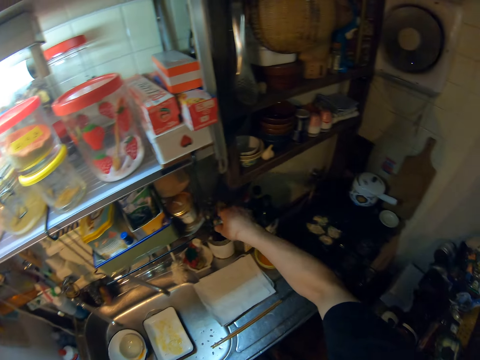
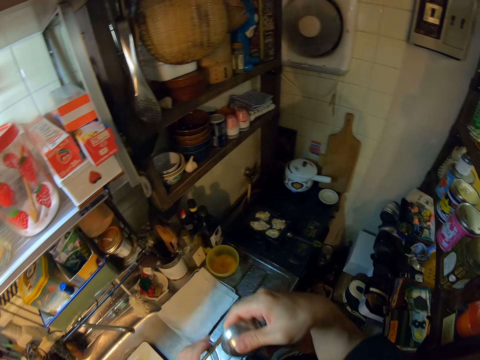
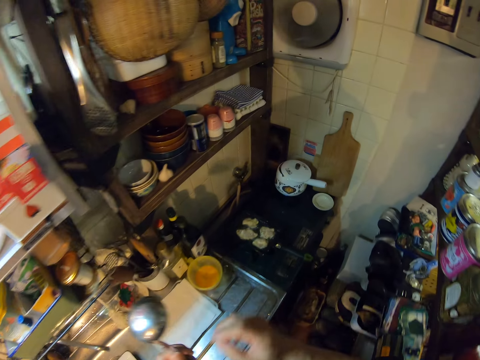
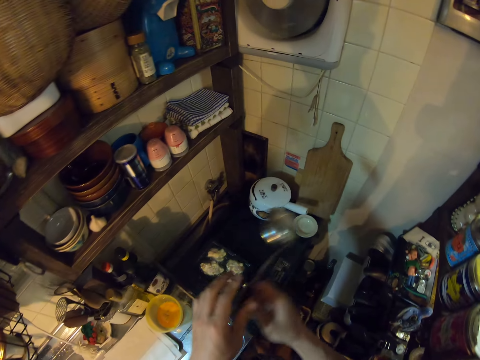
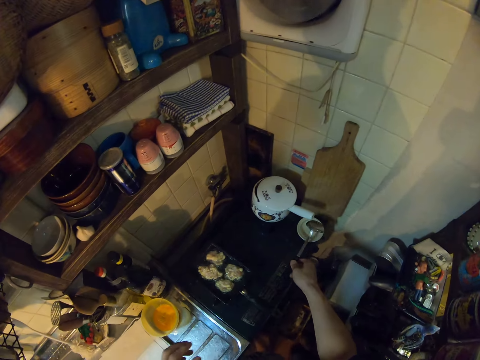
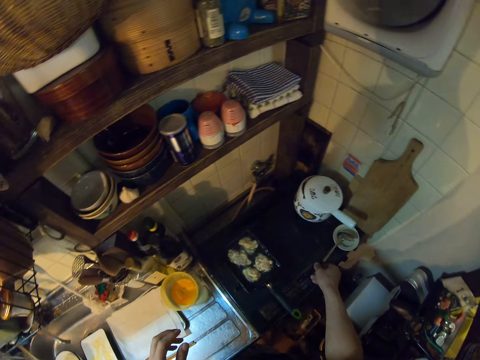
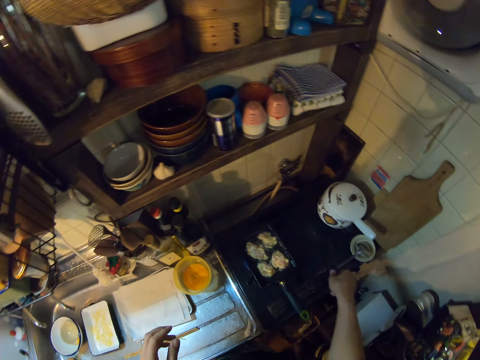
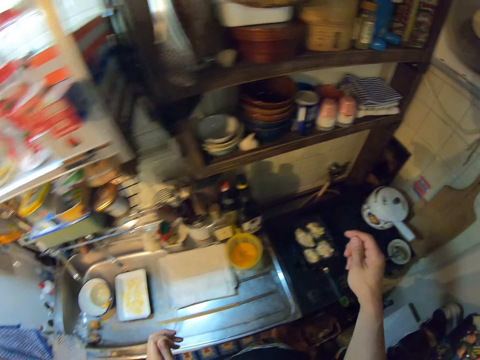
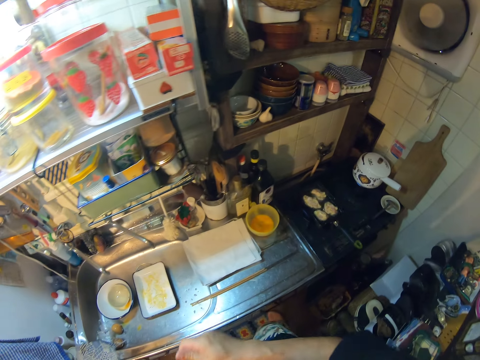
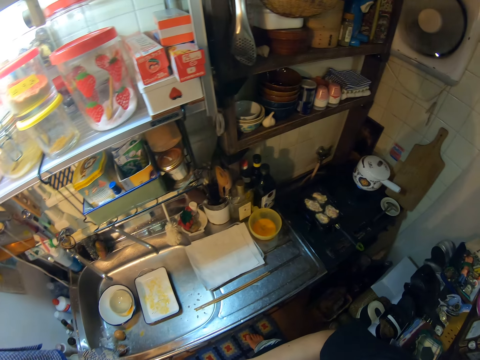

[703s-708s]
The camera wearer carries a ladle spoon. They pick up the spoon from a rack in the kitchen. They drop the spoon on the plate or ramekin on the gas cooker. They remove their hand from the ladle spoon.
